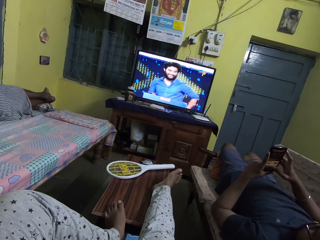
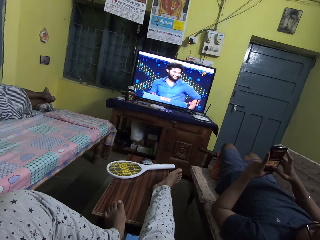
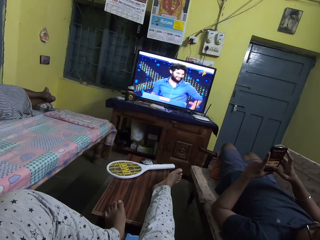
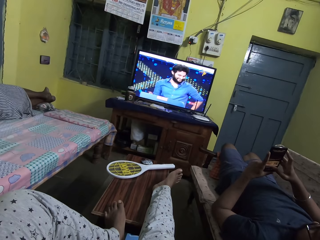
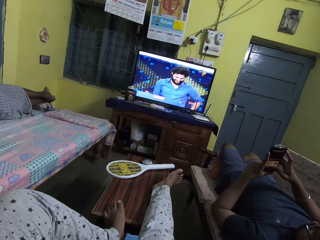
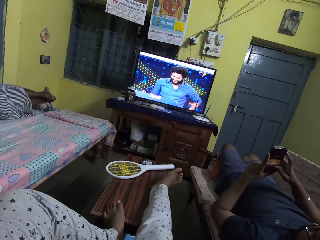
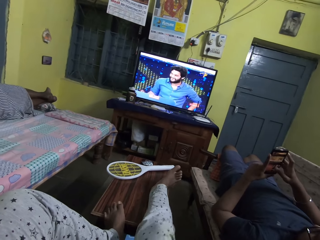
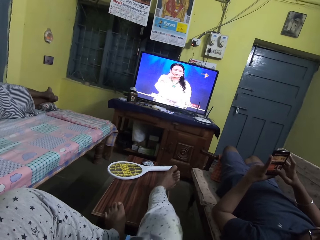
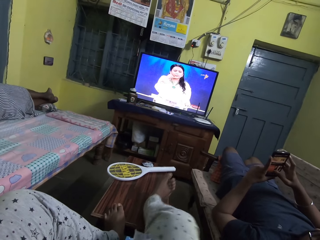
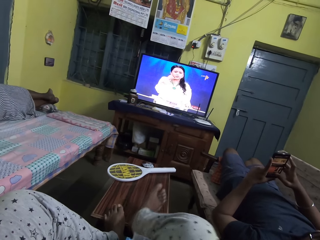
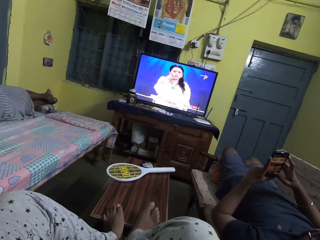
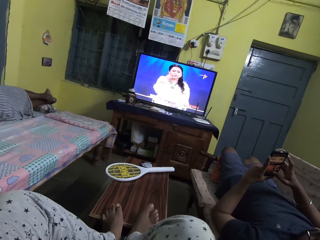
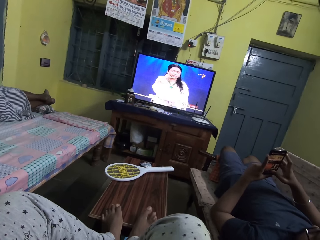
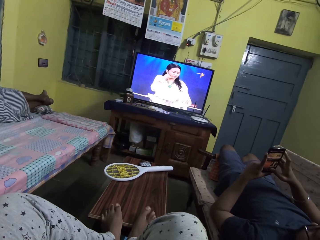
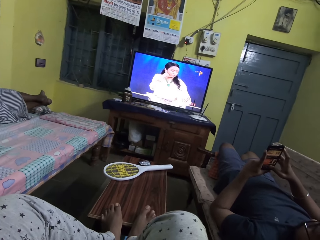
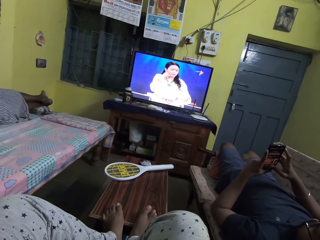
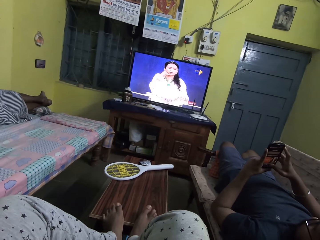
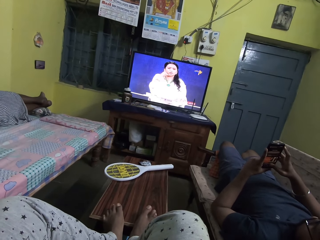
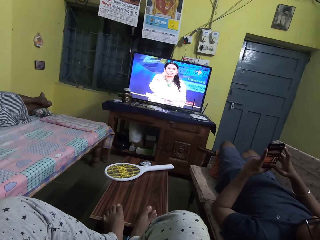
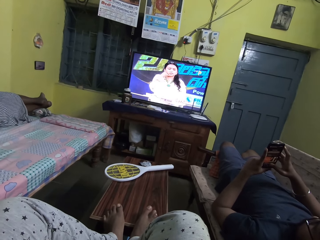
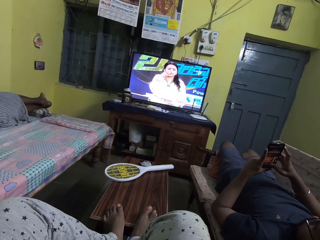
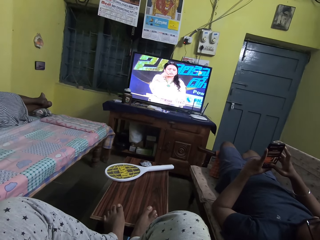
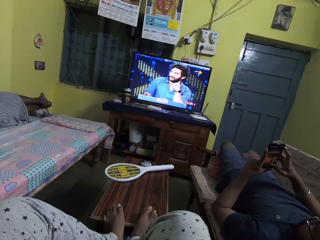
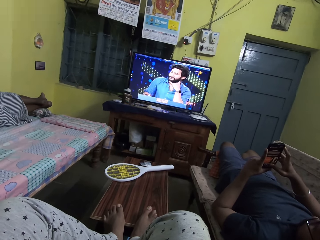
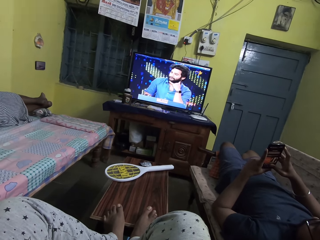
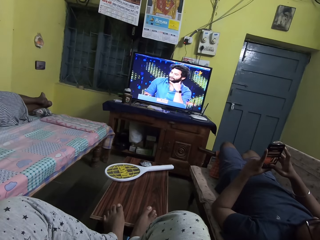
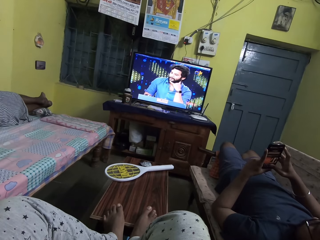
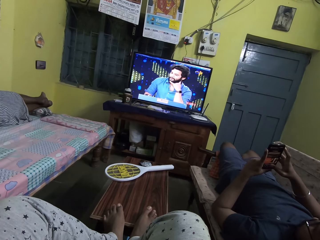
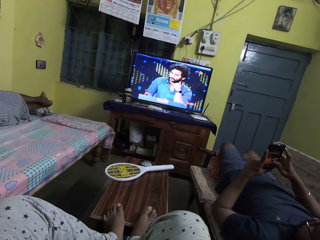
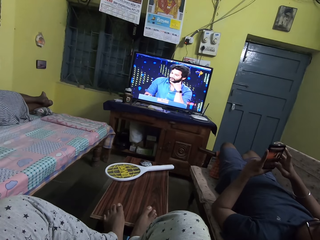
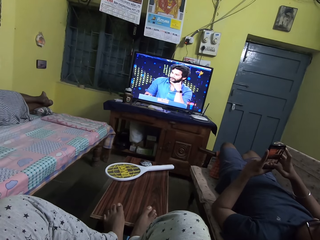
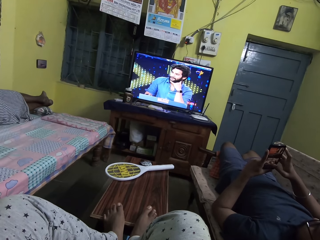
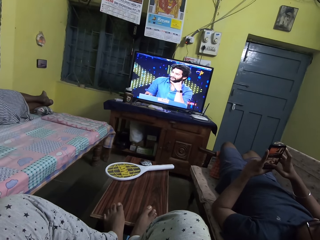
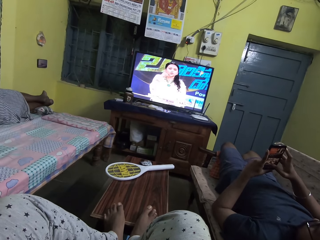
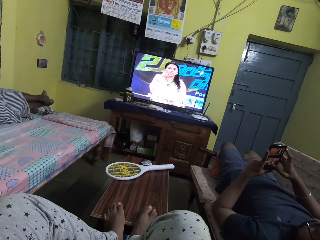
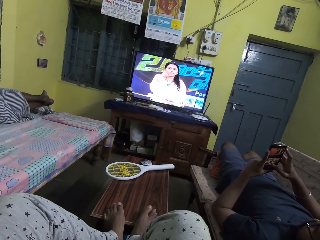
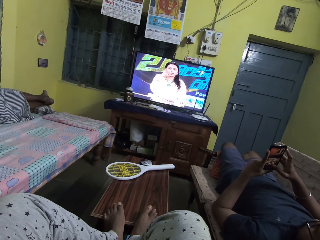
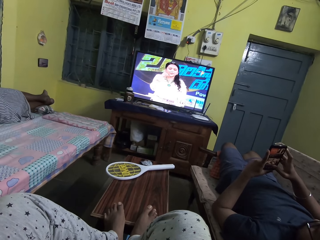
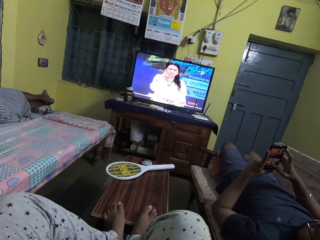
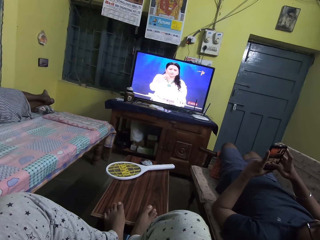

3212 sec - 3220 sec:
The camera wearer folds his right leg.

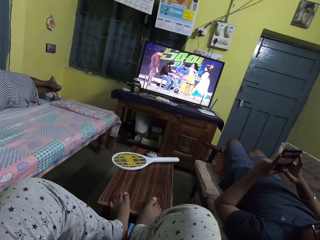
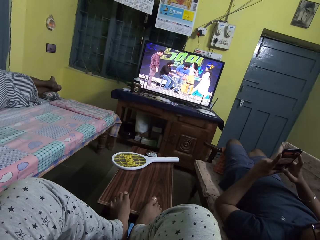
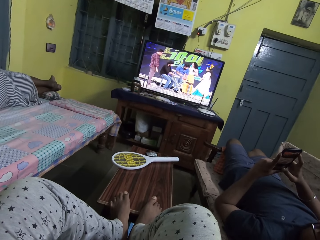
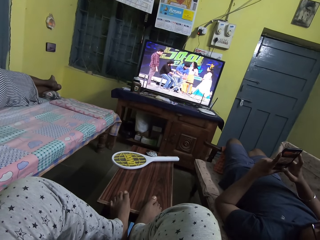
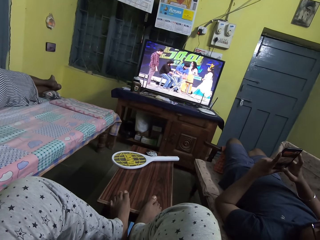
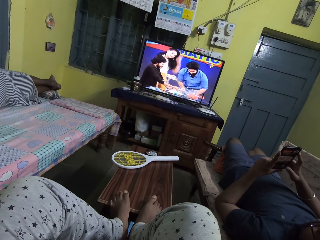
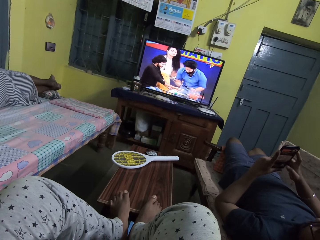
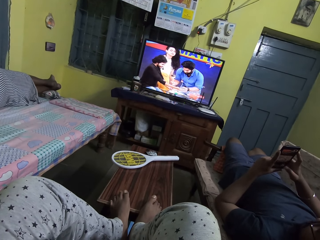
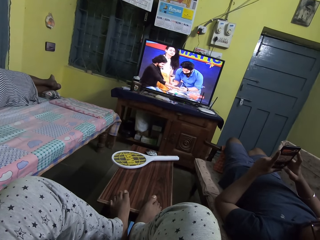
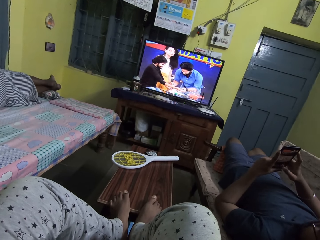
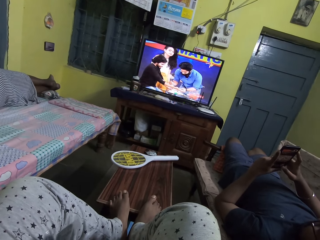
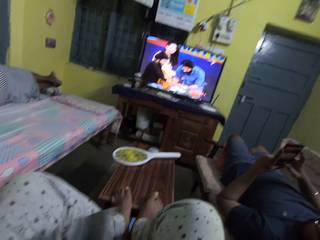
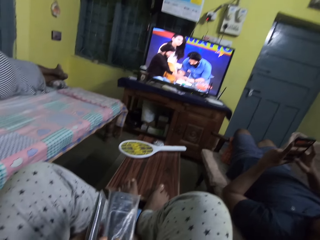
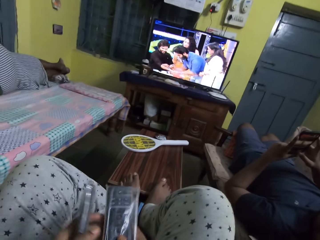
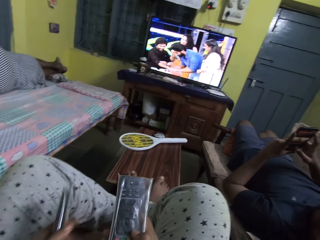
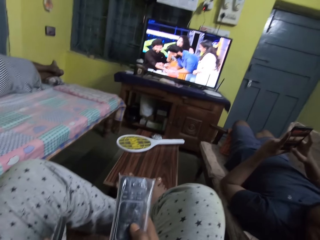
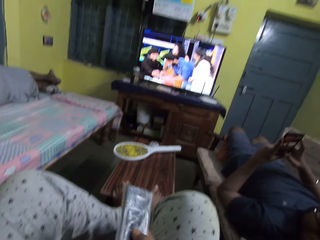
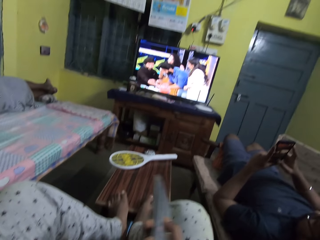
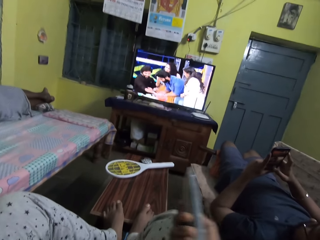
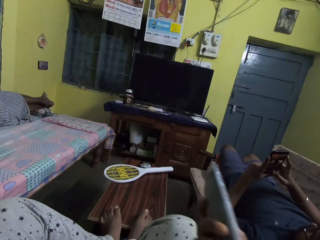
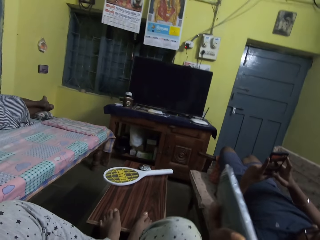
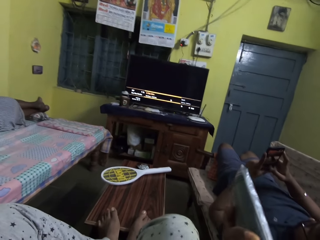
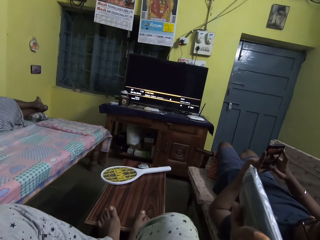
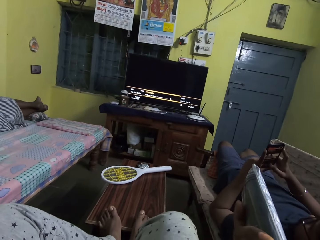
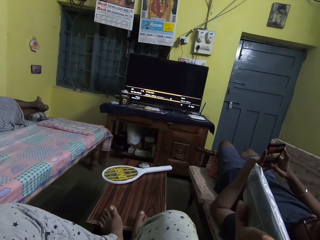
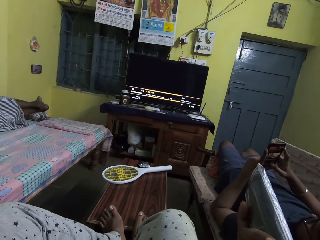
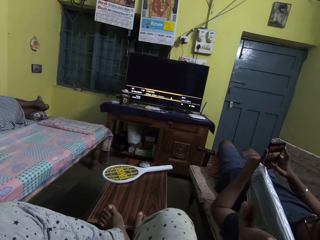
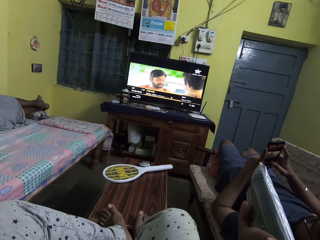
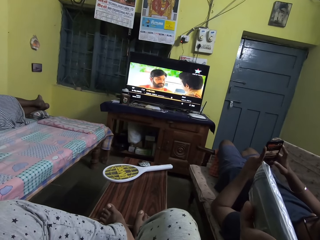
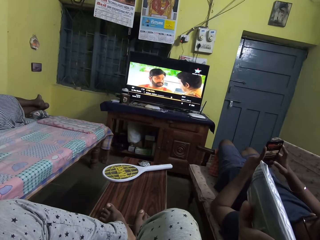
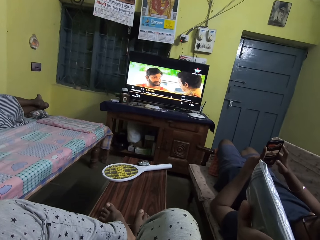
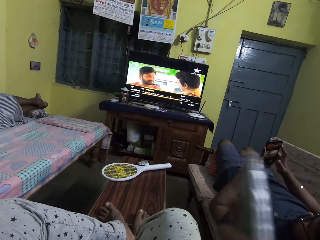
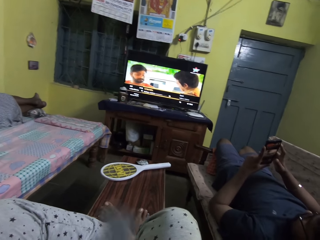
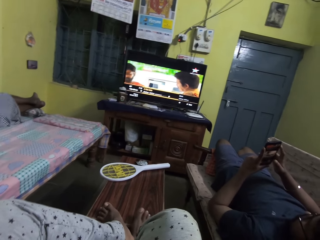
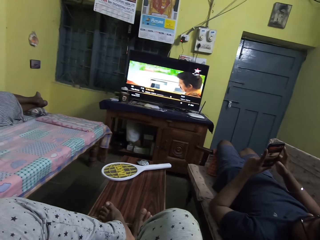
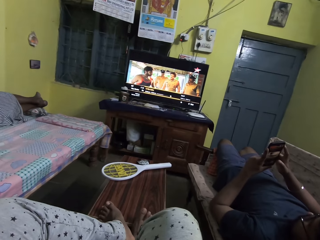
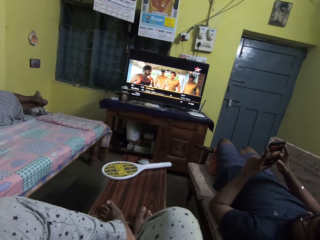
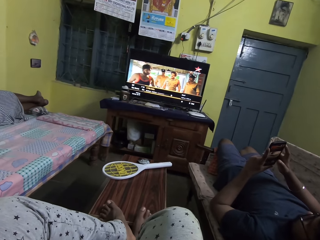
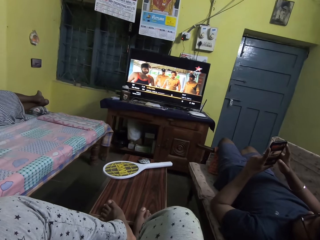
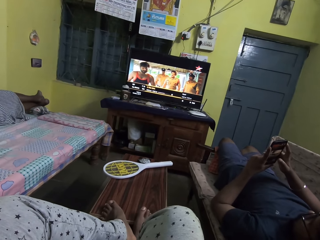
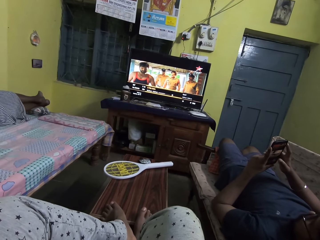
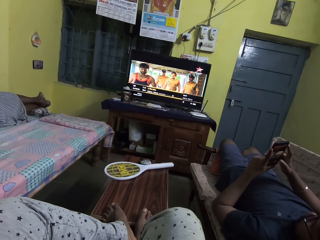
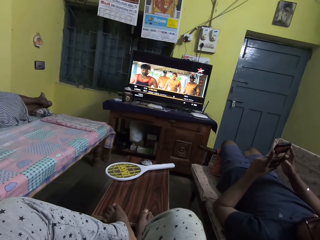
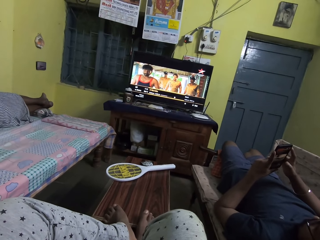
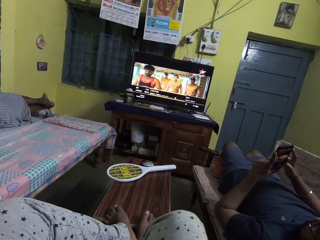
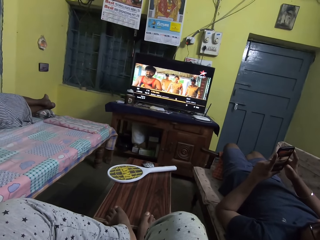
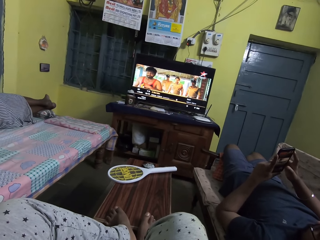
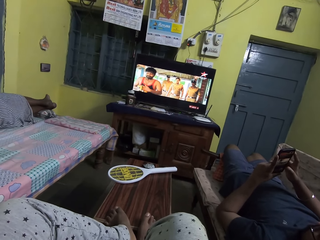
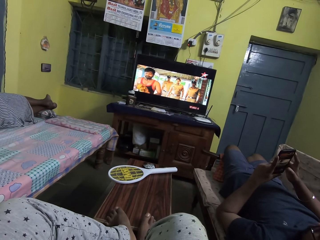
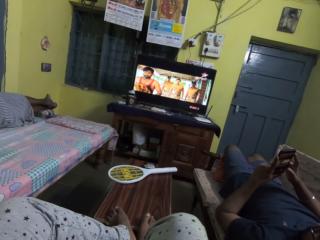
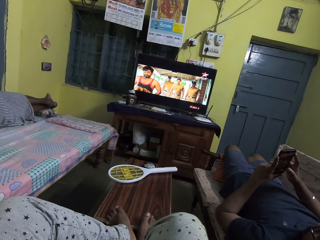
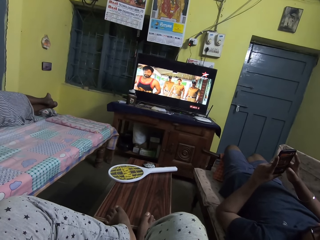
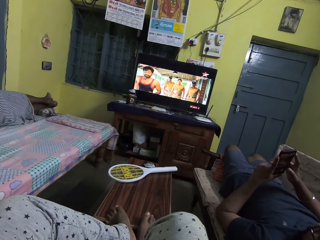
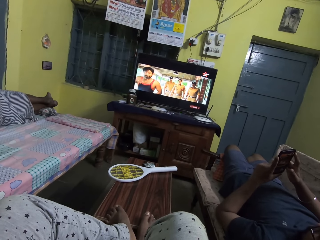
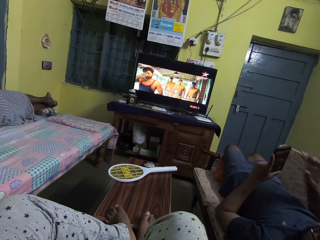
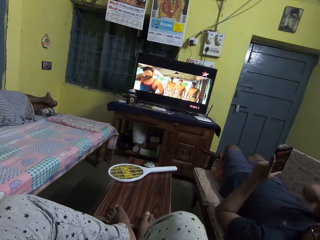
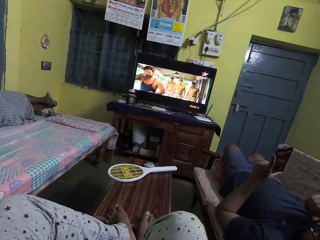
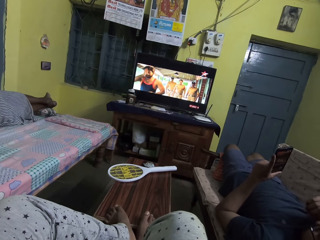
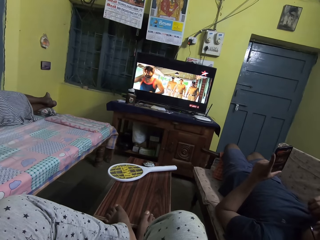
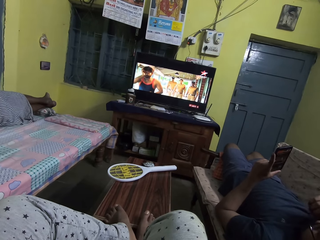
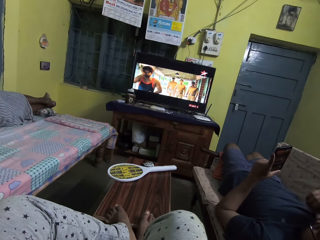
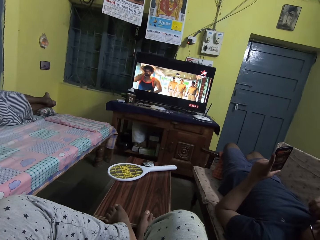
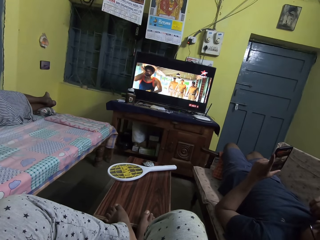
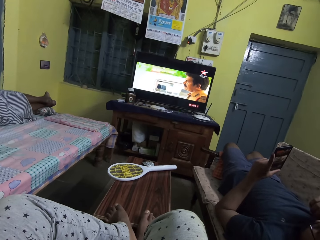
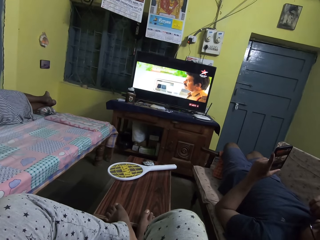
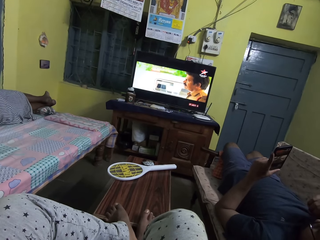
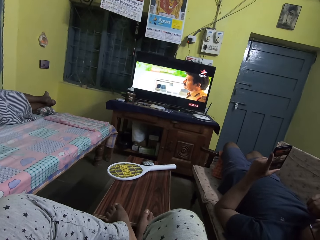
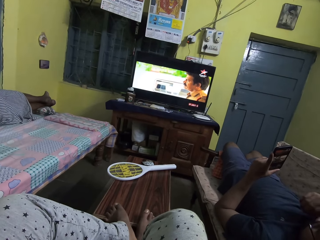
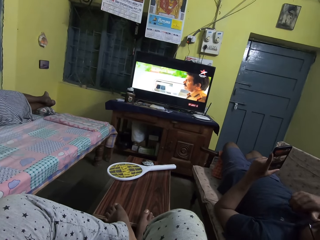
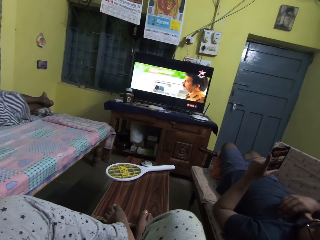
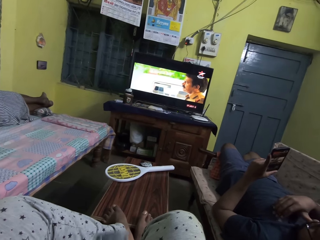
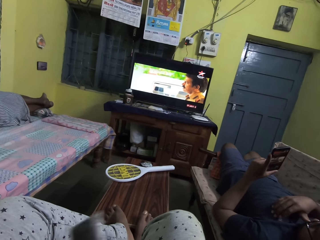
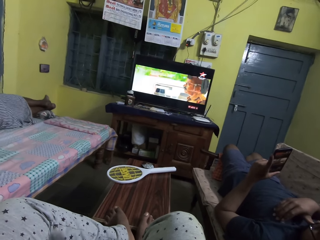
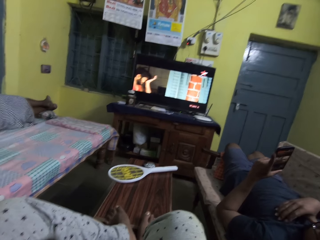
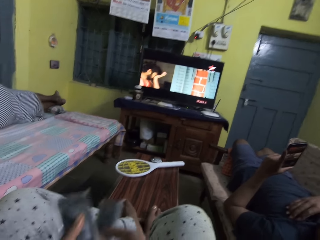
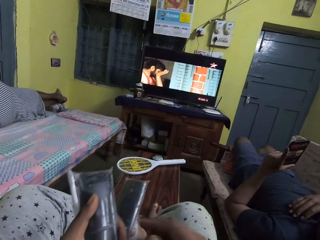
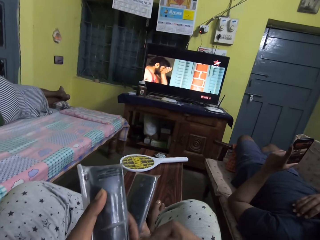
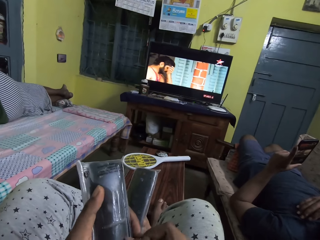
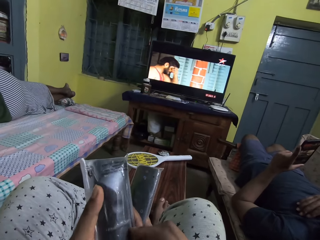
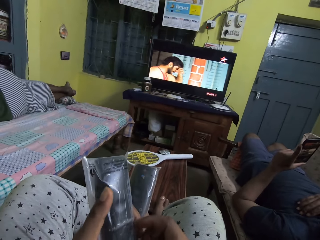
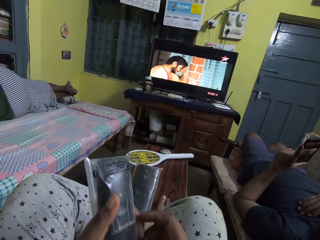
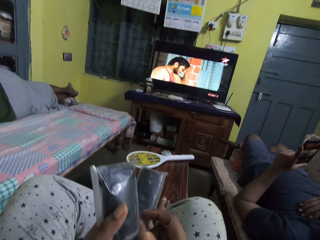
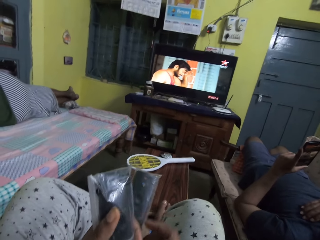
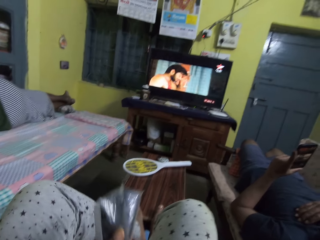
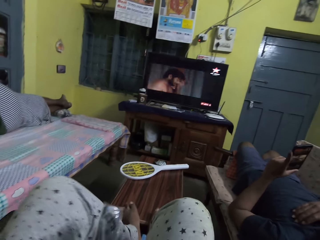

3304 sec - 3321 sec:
A man interacts with the camera wearer. The camera wearer holds a remote on both hands. She changes the channel on the TV set with a remote control in her right hand. She watches the television. The man places his right hand on his face. The man stares at a phone. The camera wearer watches the television. The man places his right hand on his chest. The camera wearer holds the remote controls with her hands. She exchanges the remote control on the hands.
